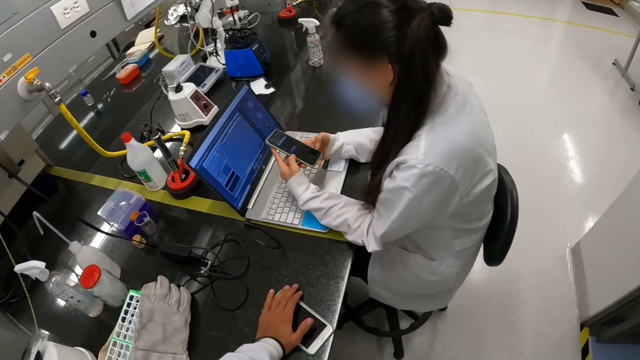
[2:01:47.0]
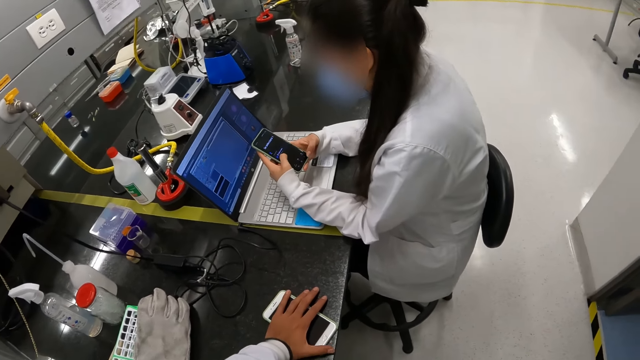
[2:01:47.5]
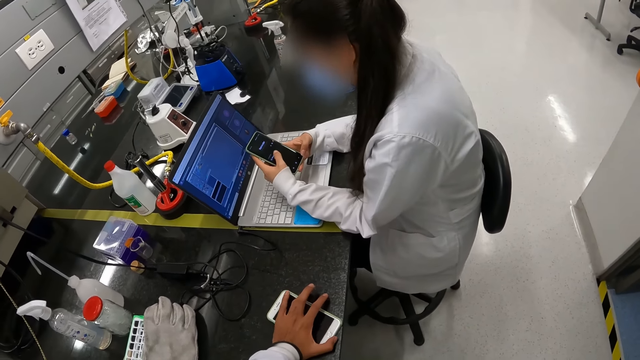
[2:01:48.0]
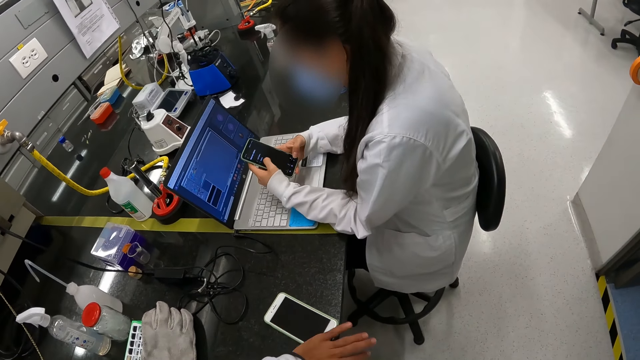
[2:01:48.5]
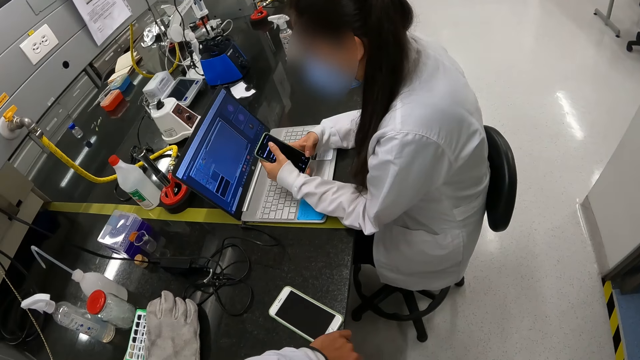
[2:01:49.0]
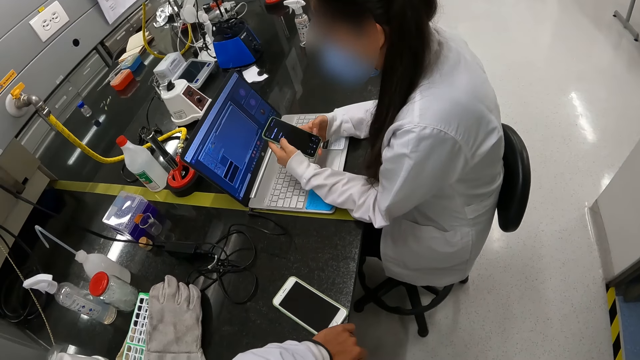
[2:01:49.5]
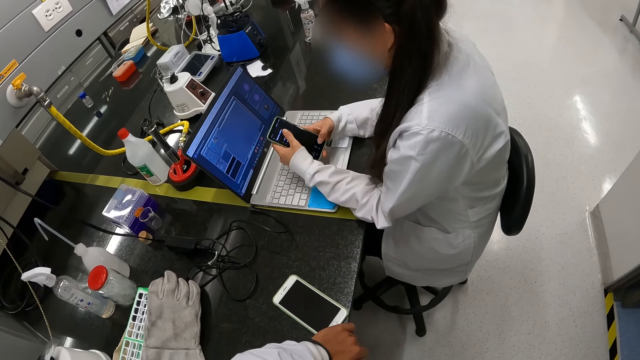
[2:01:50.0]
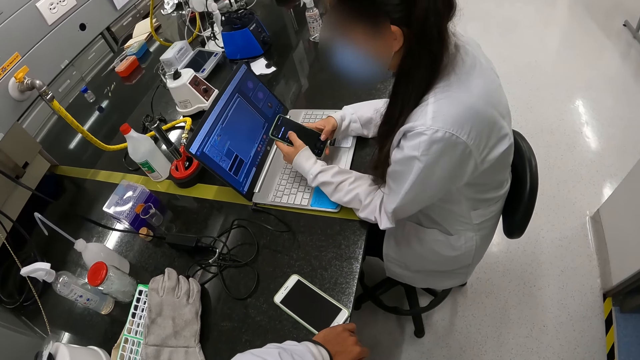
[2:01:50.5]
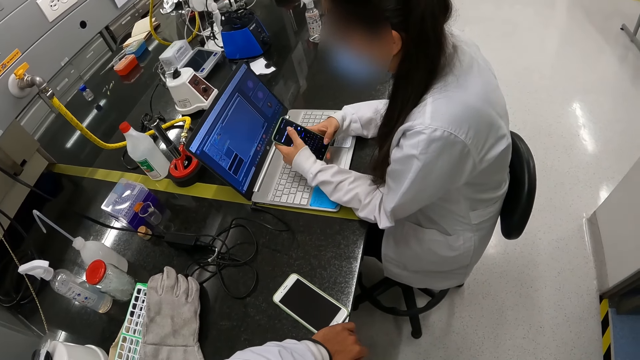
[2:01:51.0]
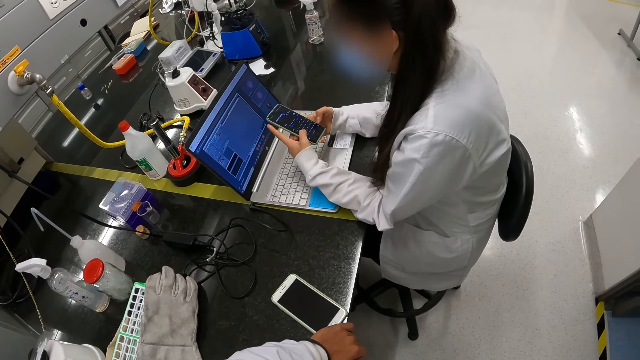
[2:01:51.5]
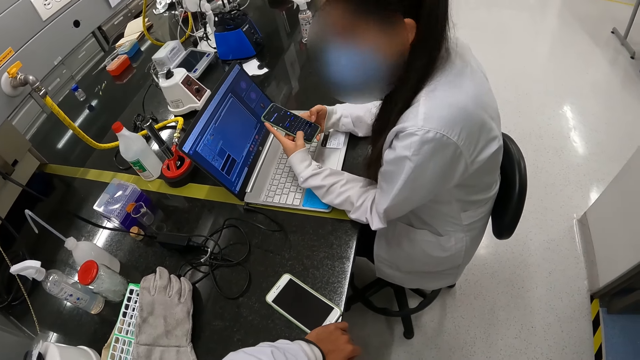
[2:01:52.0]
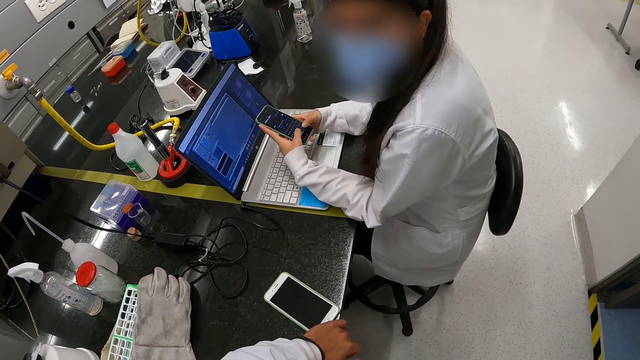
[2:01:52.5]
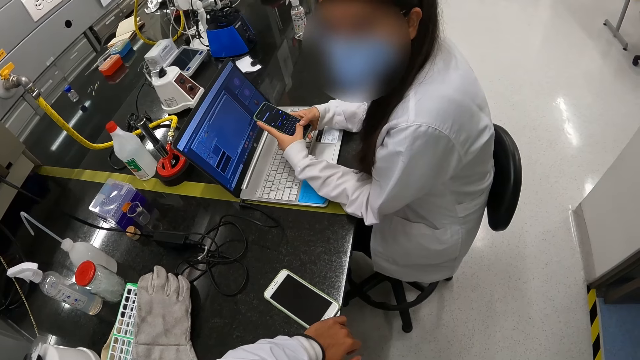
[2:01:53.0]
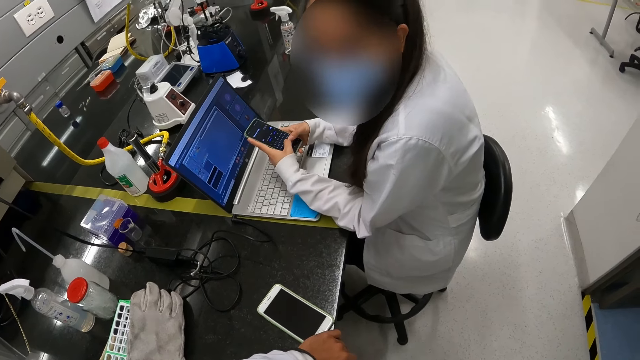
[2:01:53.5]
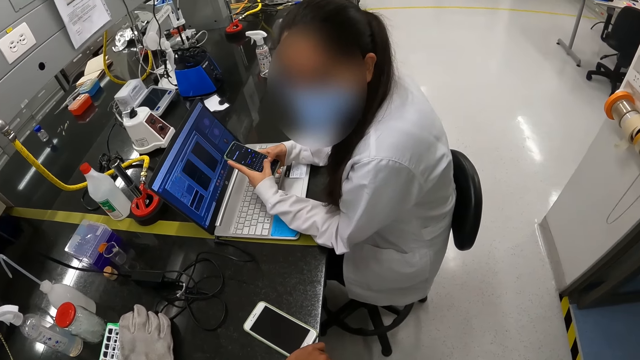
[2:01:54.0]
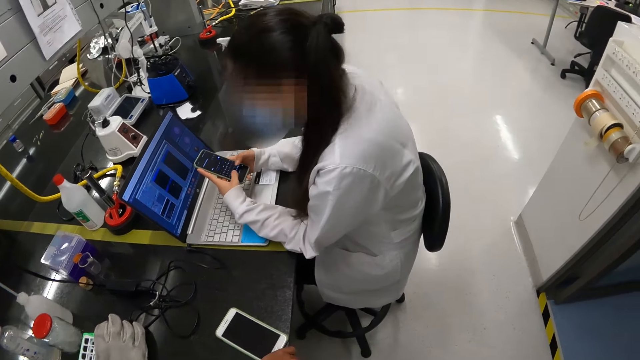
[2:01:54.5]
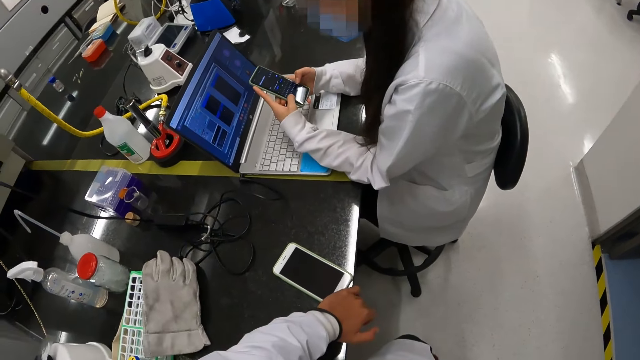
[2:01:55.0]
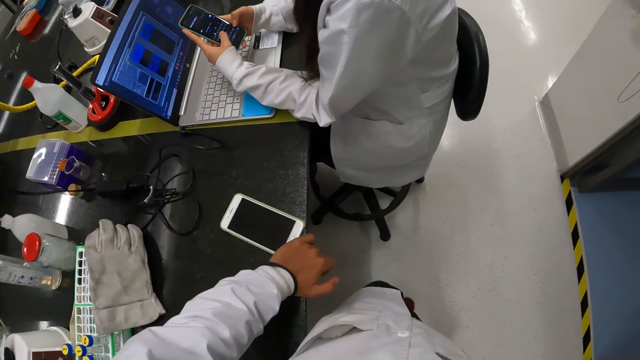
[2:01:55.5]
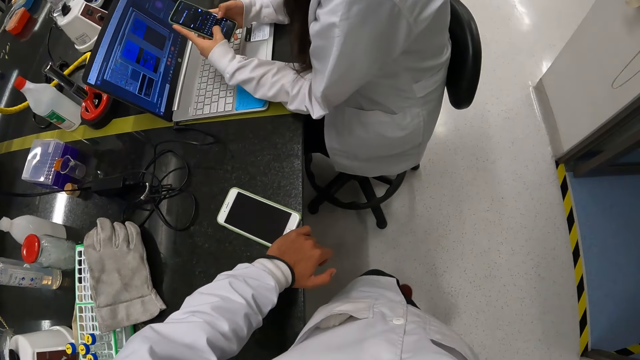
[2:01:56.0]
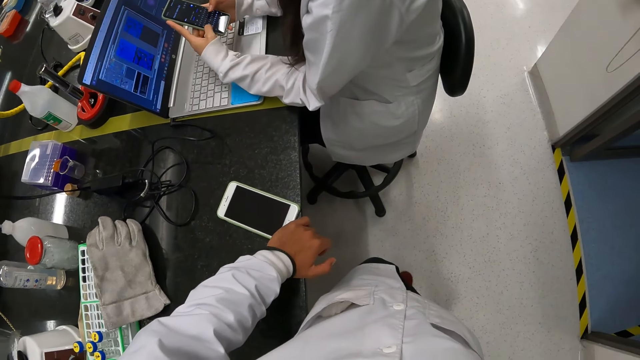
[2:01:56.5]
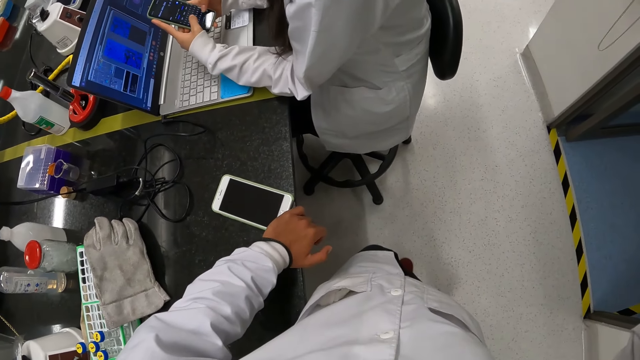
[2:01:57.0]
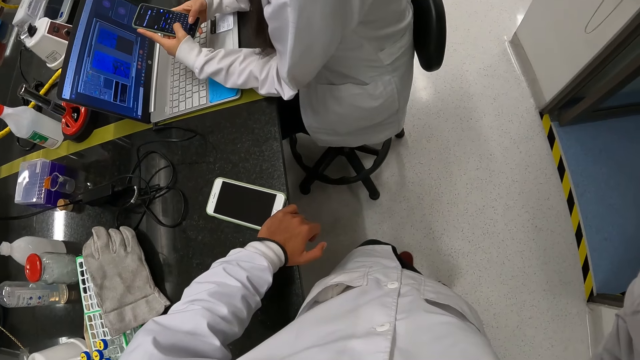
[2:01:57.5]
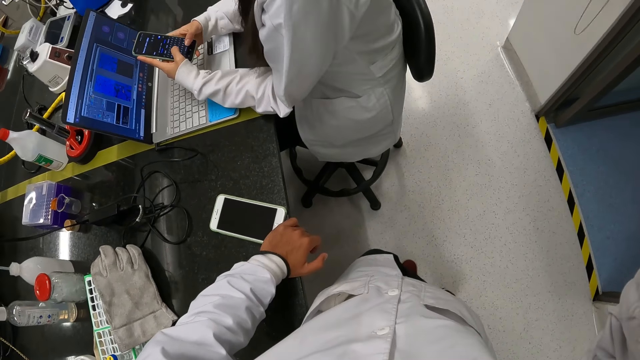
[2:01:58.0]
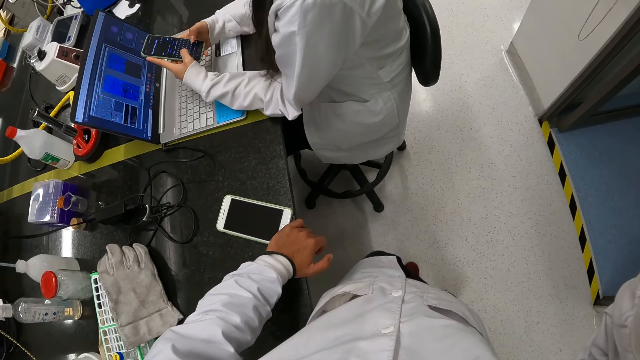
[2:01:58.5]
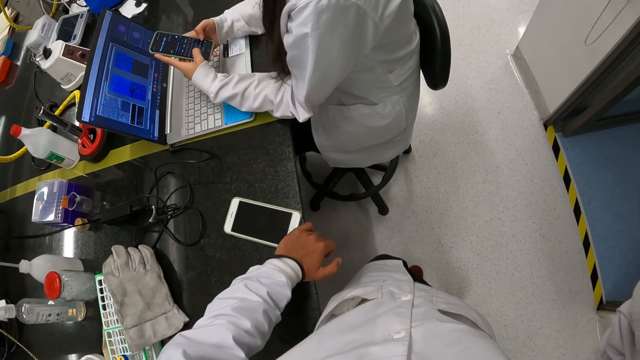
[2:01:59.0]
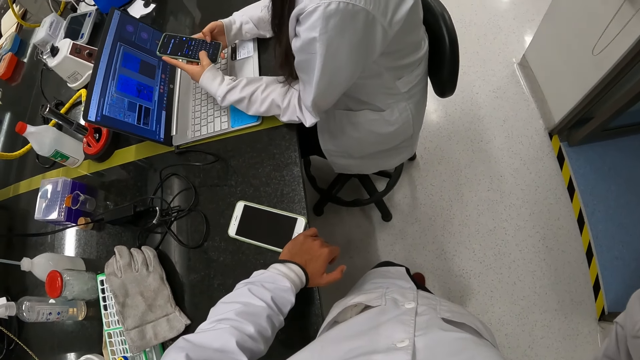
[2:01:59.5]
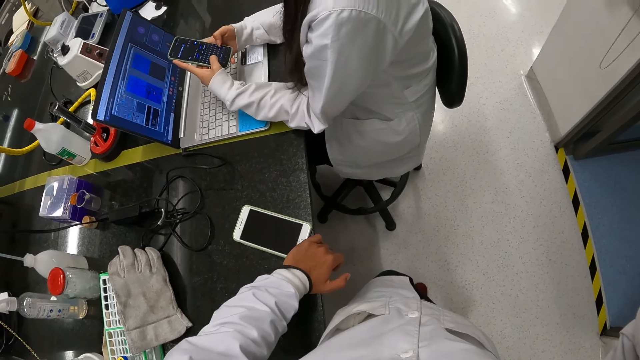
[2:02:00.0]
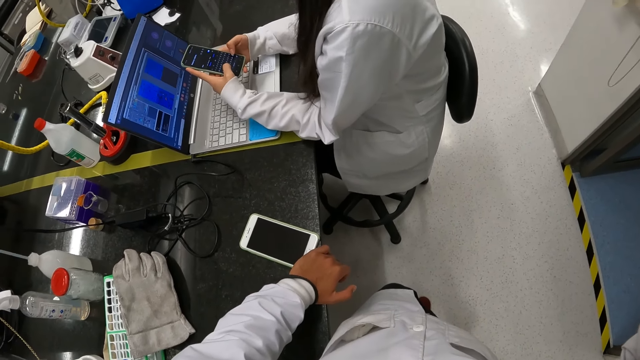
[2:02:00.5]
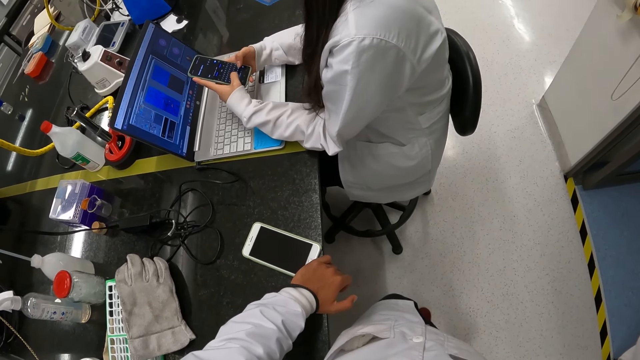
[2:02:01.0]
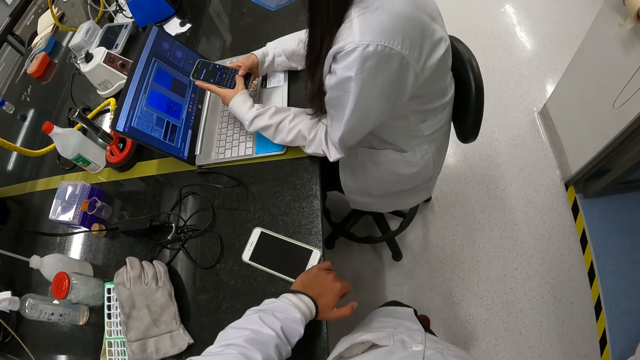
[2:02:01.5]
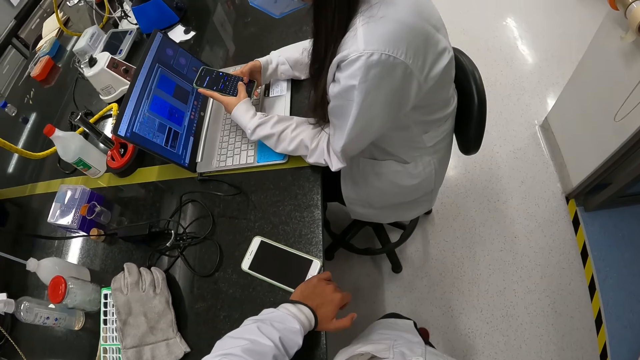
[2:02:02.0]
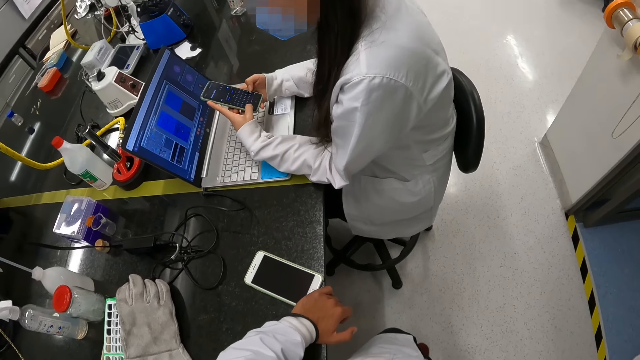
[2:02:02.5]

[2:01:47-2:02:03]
The camera wearer puts the left palm on the phone and adjusts the left palm on the table. A woman dials the phone. The woman looks at the camera wearer. The camera wearer interacts with the woman. The woman dials the phone. The camera wearer looks down and moves the right hand. The woman shakes her legs. The woman dials the phone.
